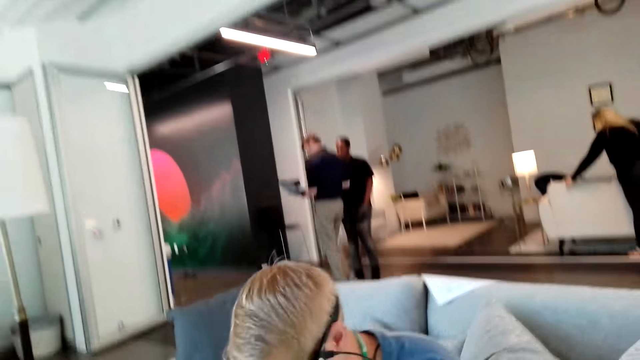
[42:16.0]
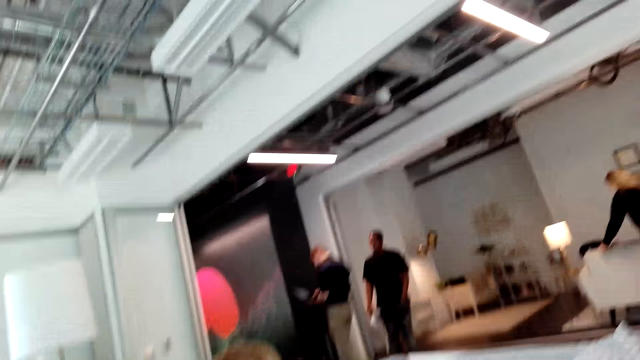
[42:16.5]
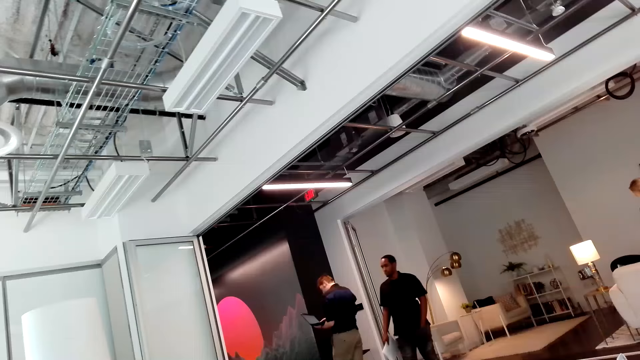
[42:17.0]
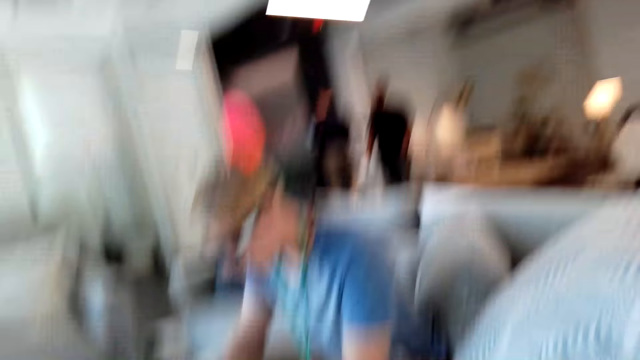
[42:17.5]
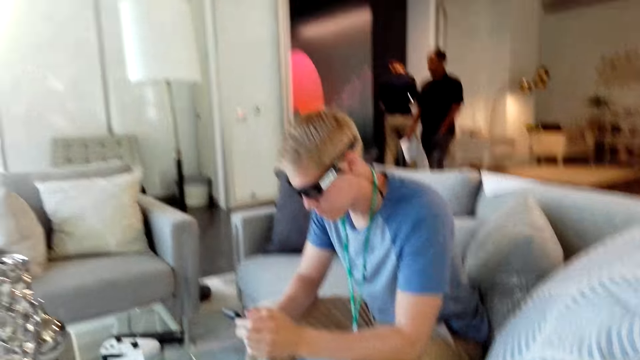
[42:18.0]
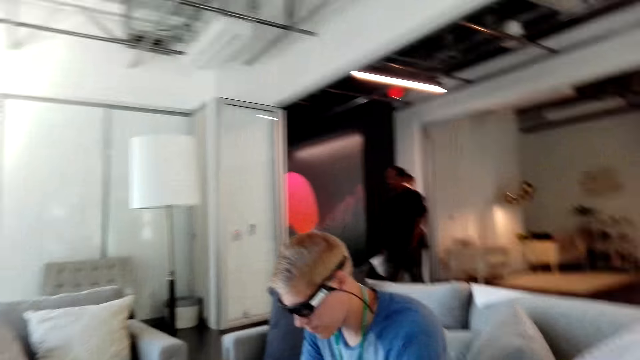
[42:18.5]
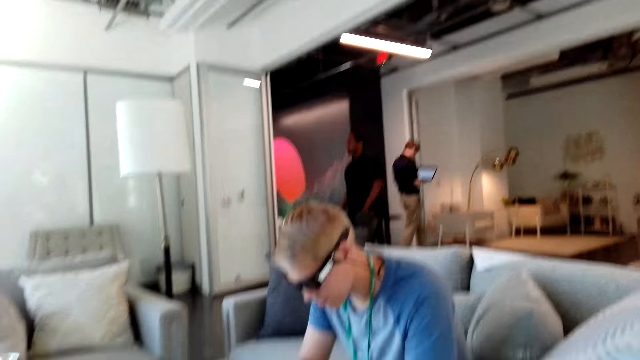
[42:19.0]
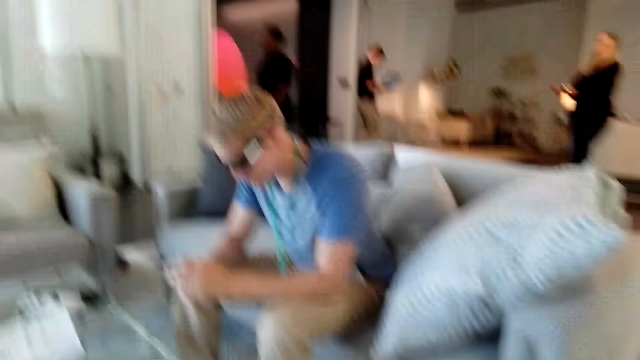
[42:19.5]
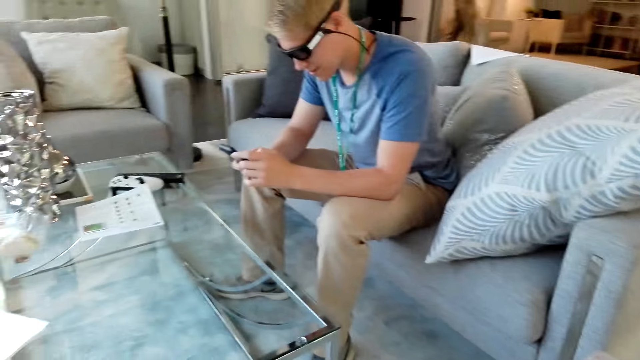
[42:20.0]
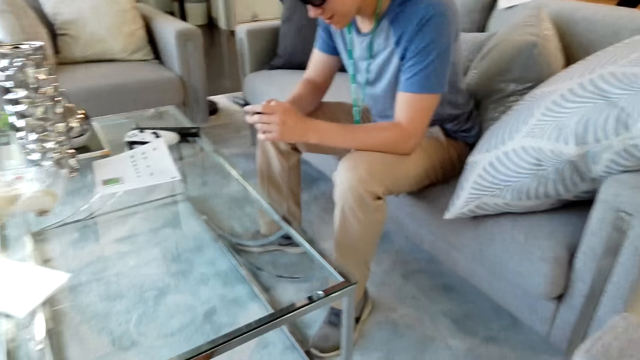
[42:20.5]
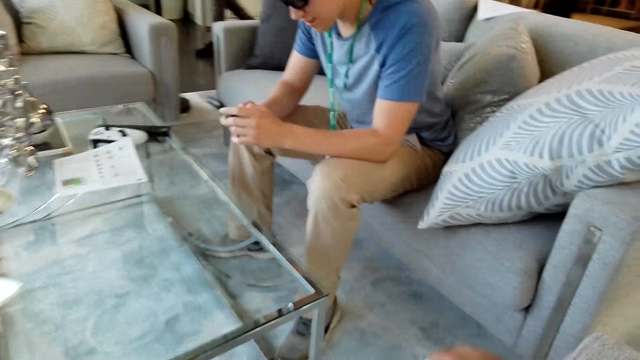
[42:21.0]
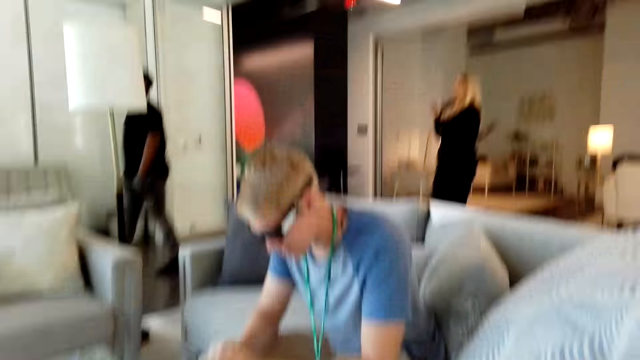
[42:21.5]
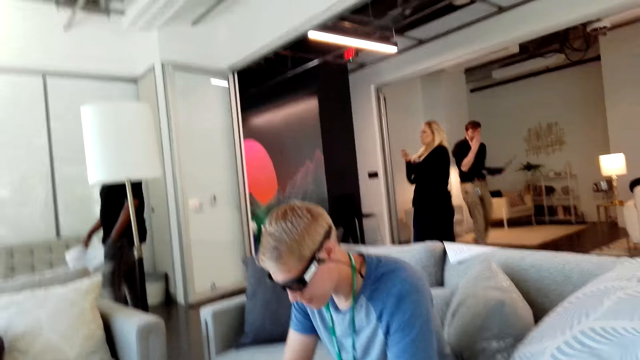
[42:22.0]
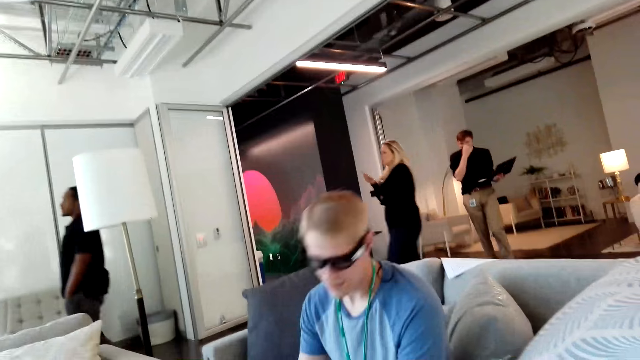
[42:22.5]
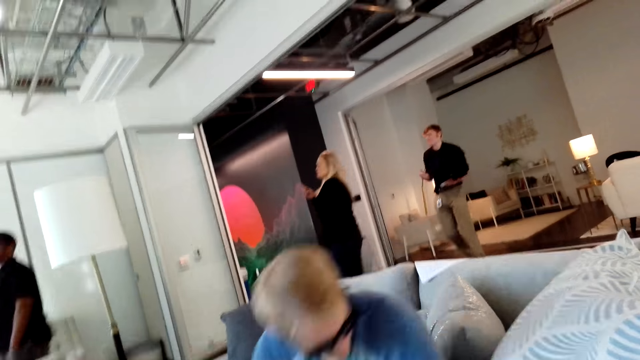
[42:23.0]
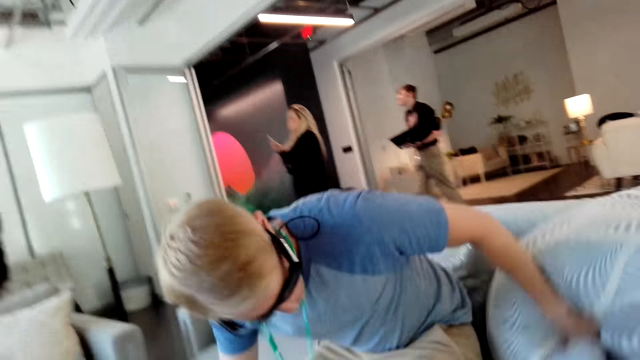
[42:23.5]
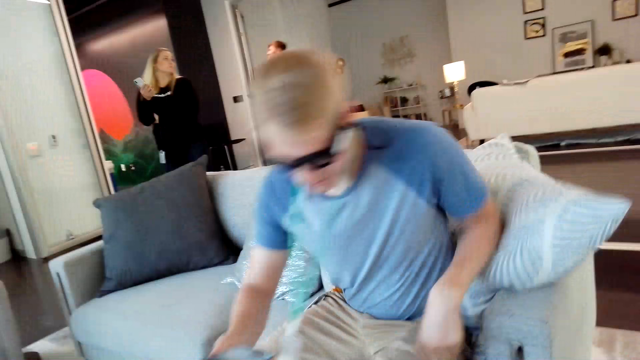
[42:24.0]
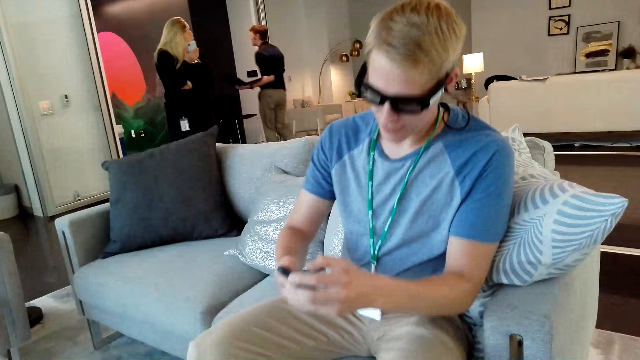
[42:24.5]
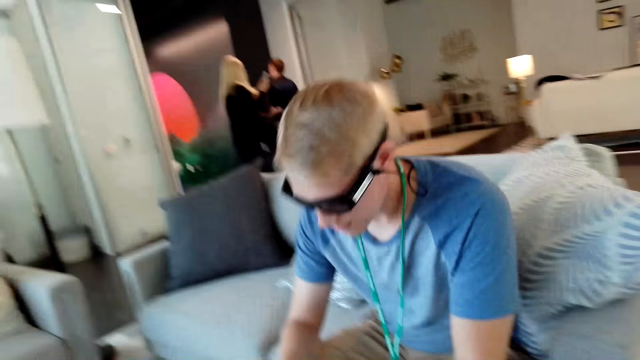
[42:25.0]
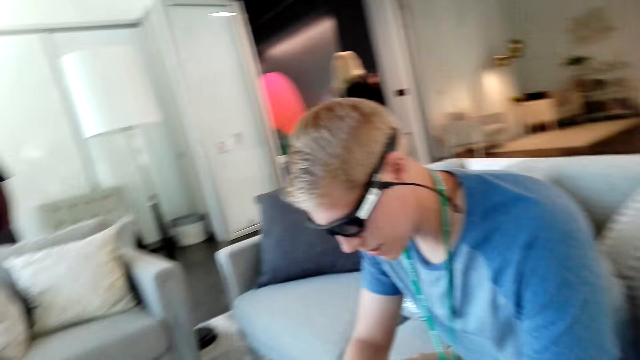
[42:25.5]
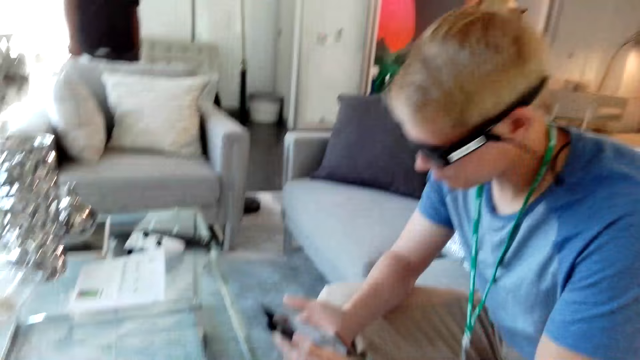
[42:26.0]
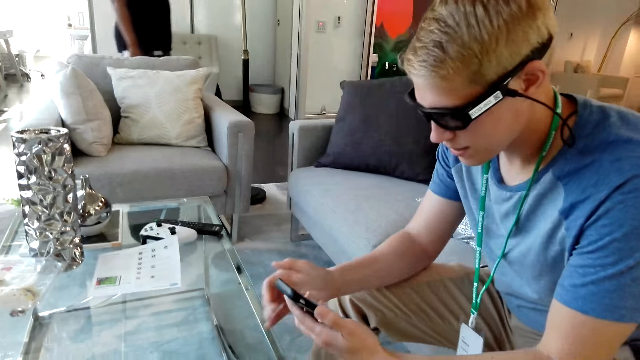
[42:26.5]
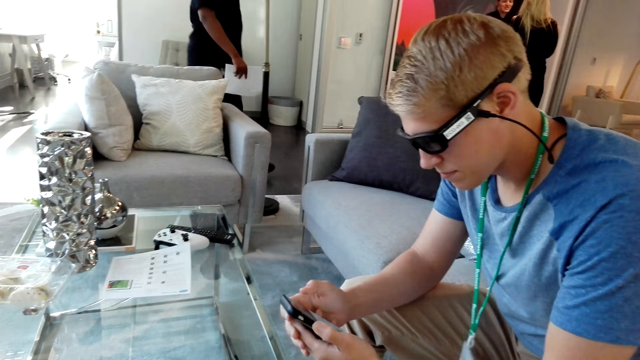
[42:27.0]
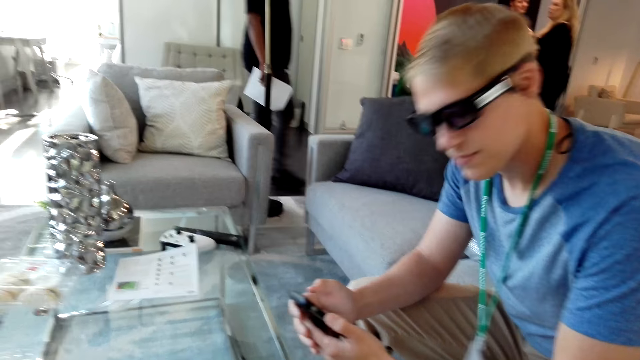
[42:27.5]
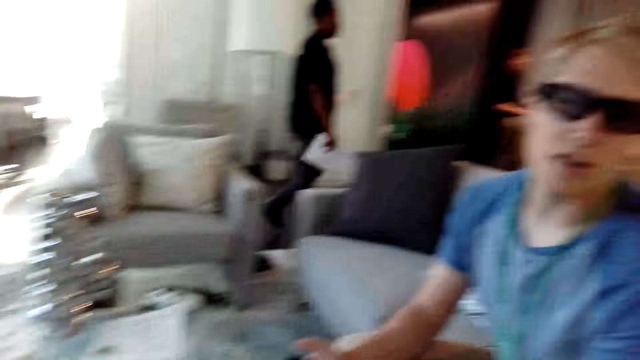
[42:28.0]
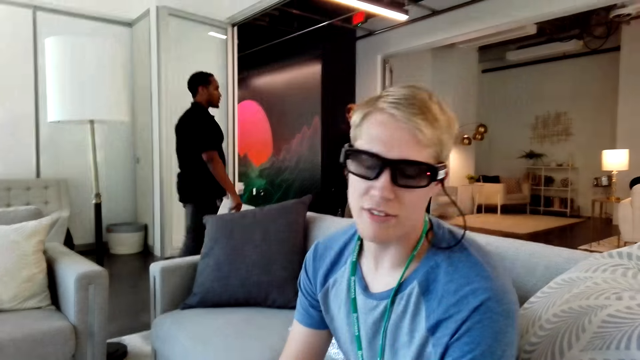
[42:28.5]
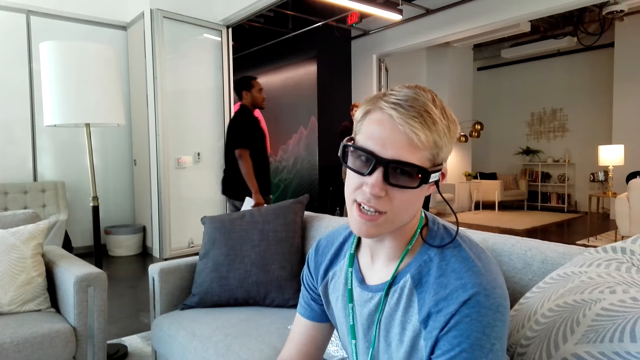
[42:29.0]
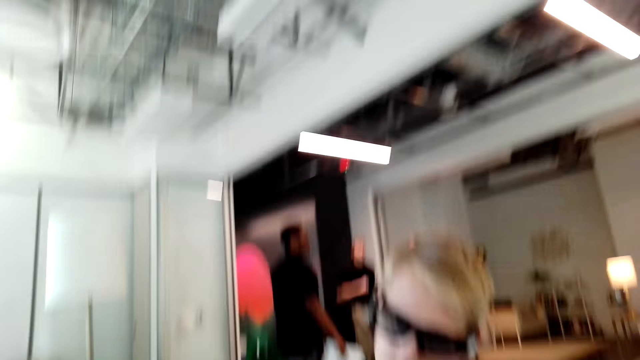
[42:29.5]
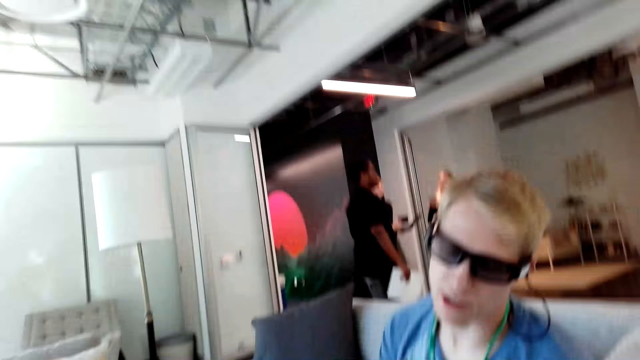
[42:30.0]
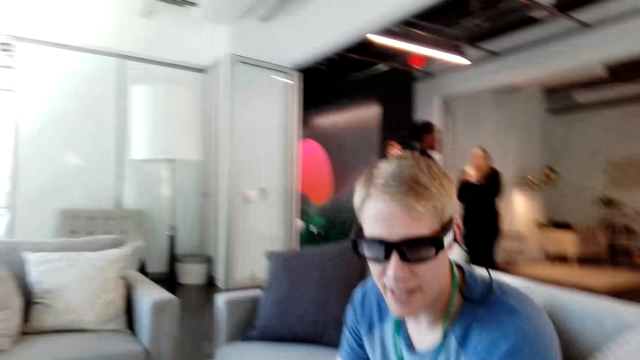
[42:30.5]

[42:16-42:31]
The camera wearer looks around the house. A man moves on the couch. The man talks with the camera wearer. The man looks at the camera wearer.

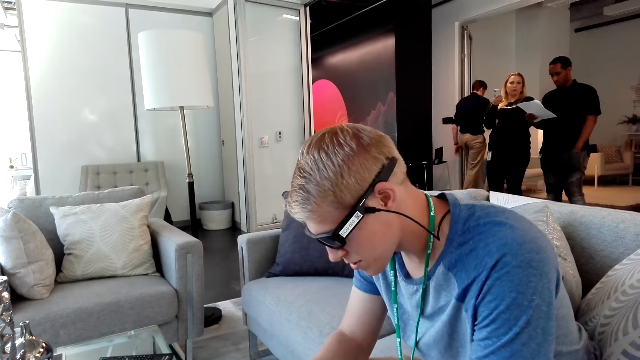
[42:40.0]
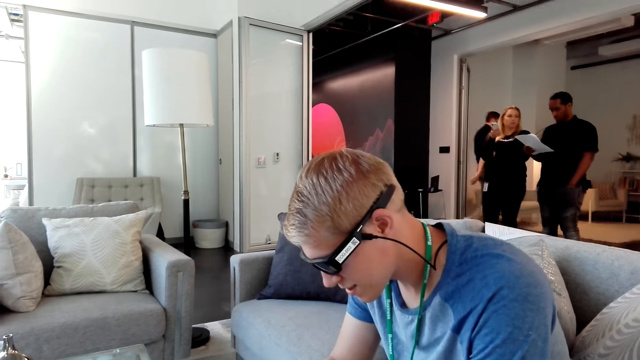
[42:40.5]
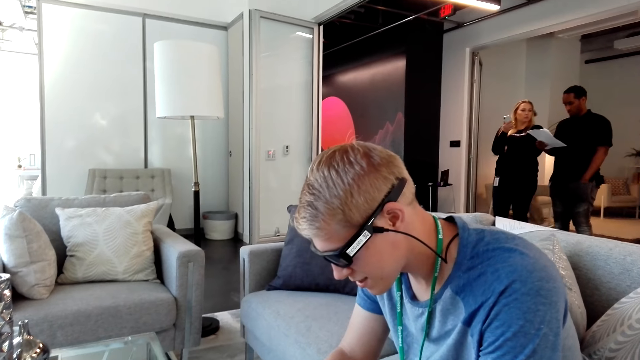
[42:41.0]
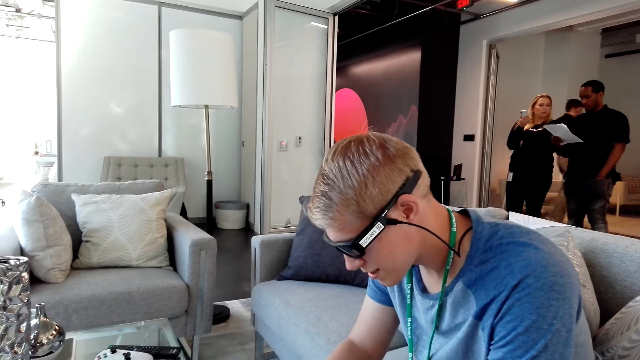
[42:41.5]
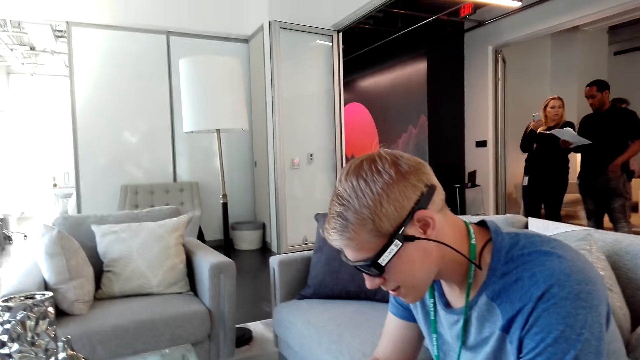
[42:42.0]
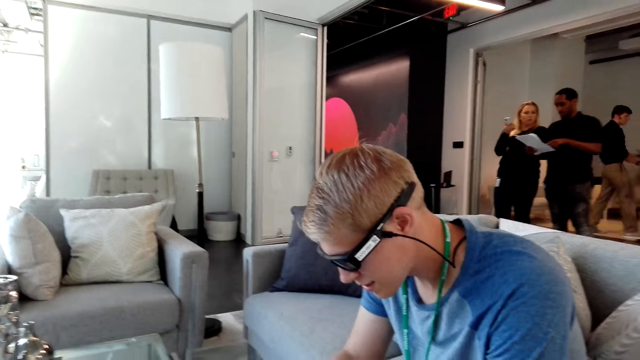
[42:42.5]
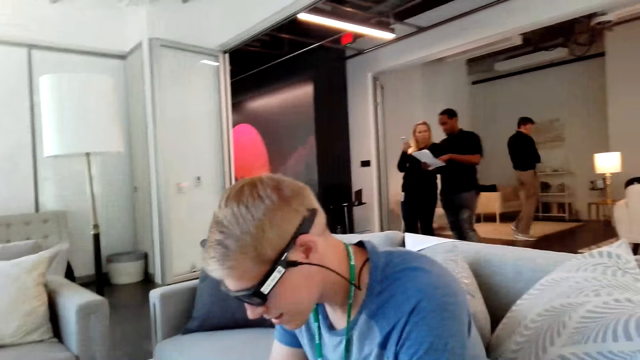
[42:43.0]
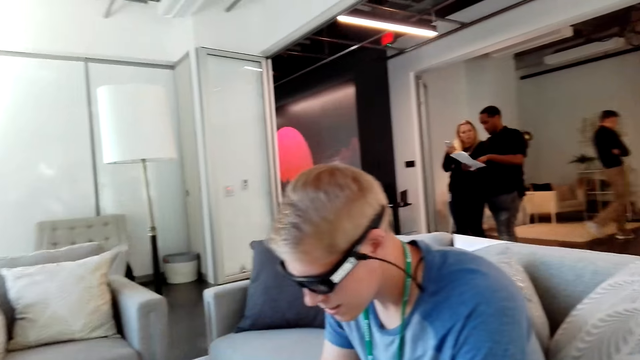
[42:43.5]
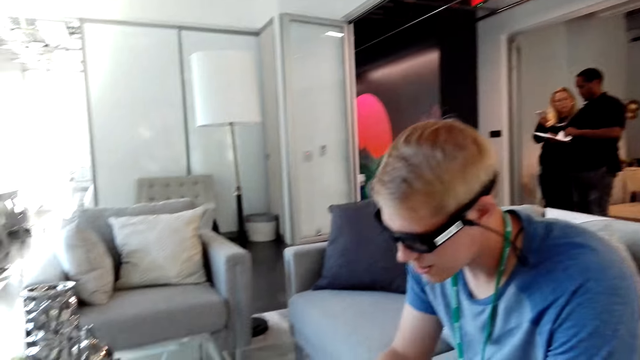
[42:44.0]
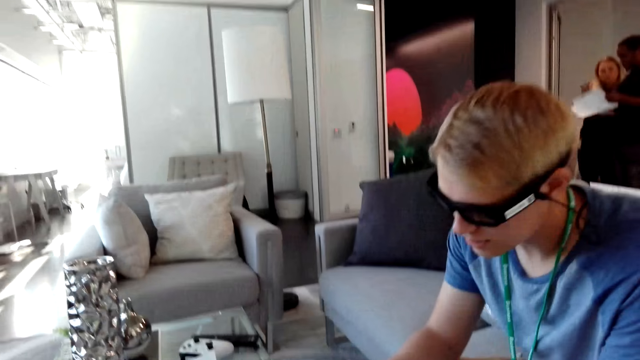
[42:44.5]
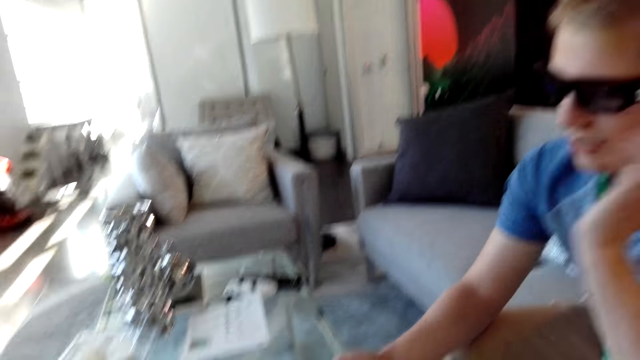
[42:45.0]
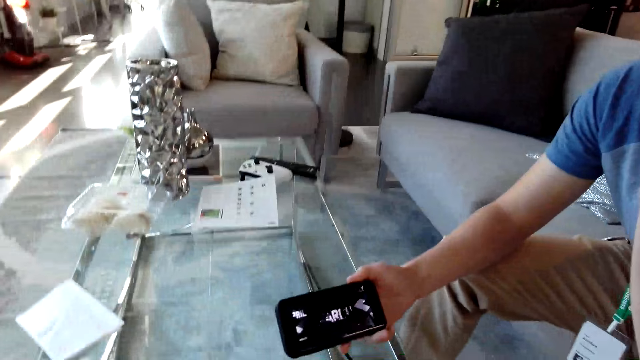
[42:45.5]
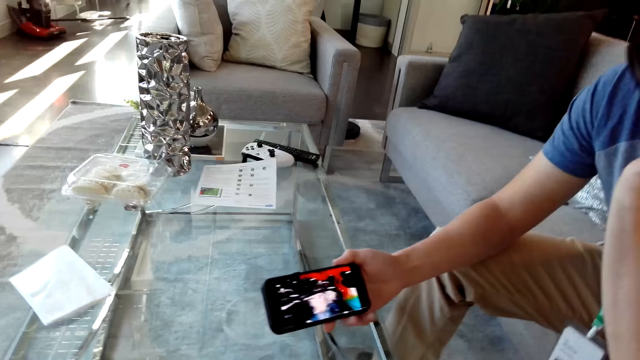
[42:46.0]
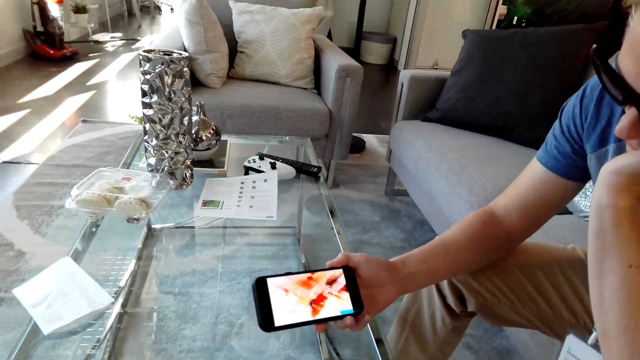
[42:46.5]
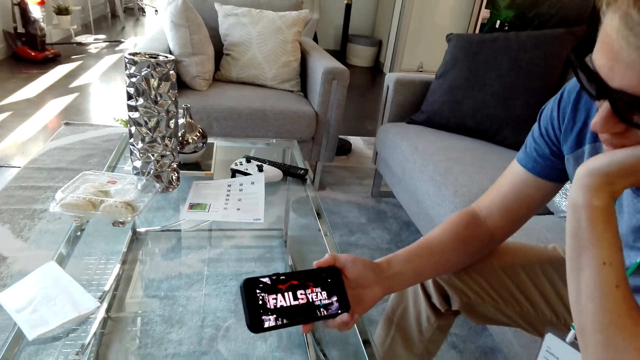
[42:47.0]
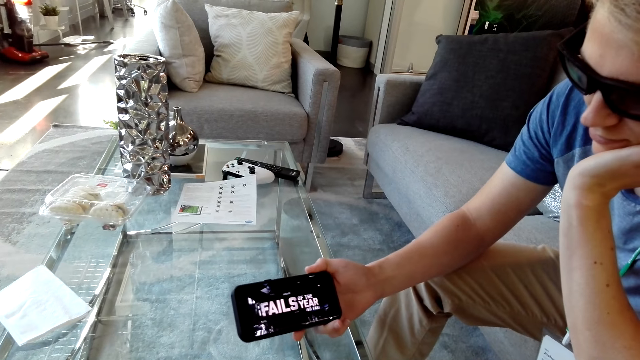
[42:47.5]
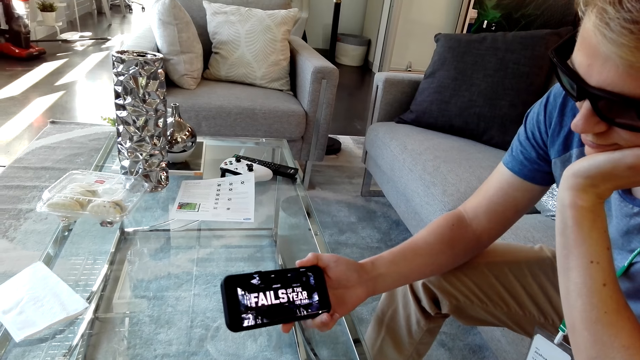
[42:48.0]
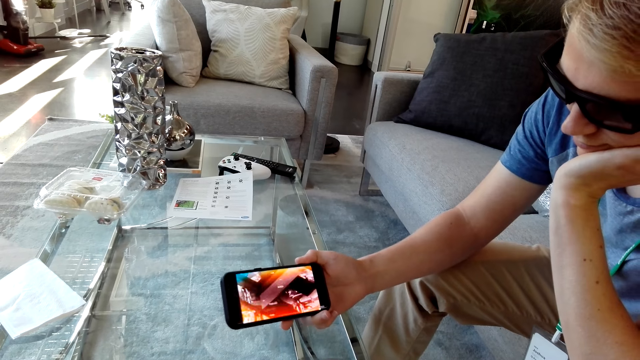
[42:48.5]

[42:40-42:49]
The camera wearer watches a video on the phone. A man watches a video on the phone.
